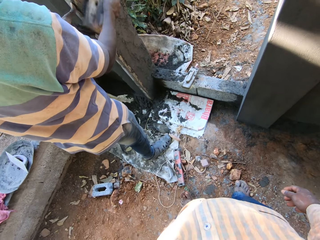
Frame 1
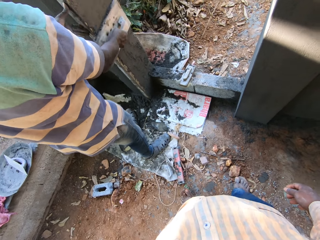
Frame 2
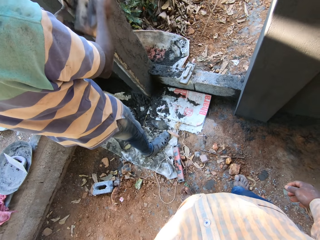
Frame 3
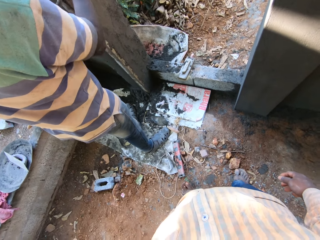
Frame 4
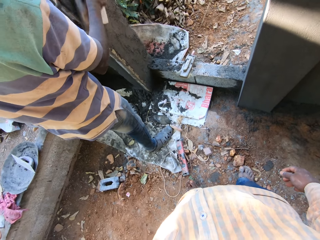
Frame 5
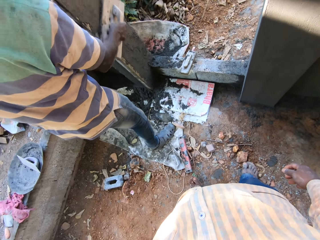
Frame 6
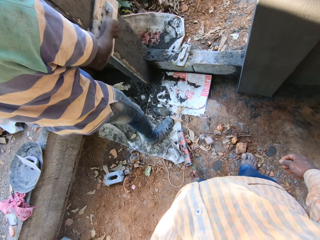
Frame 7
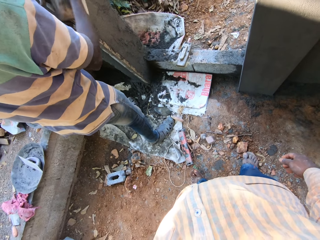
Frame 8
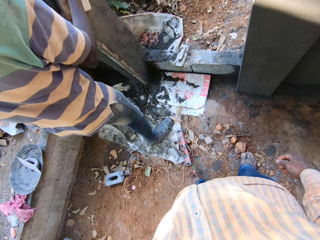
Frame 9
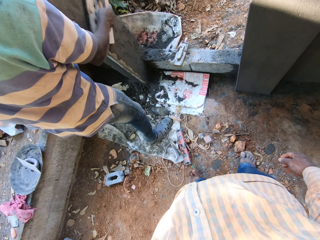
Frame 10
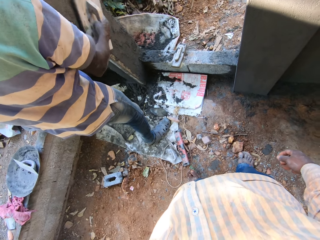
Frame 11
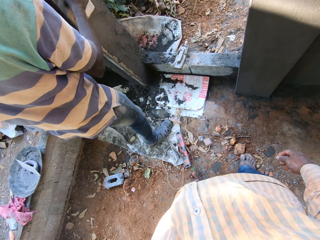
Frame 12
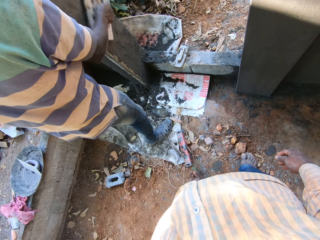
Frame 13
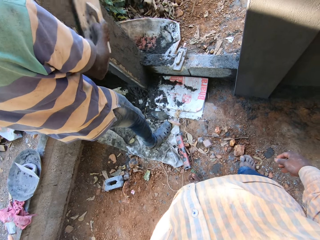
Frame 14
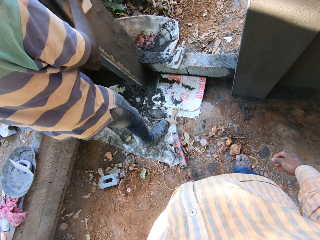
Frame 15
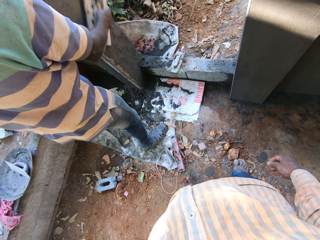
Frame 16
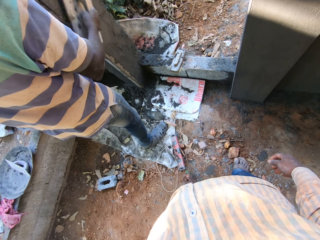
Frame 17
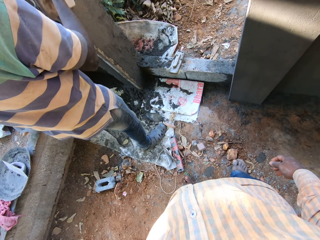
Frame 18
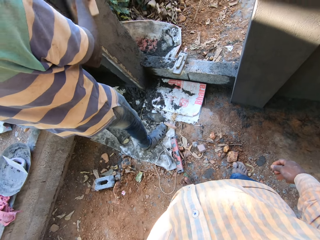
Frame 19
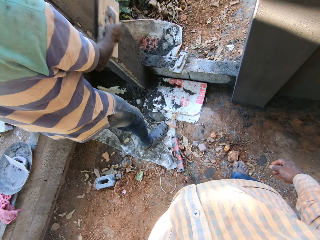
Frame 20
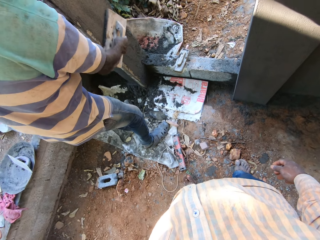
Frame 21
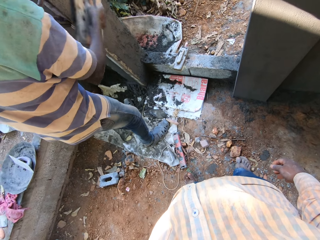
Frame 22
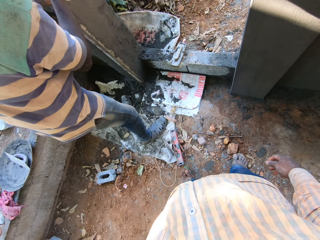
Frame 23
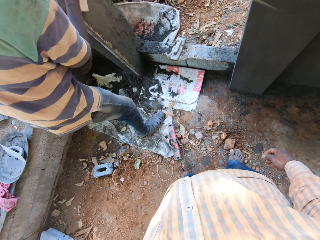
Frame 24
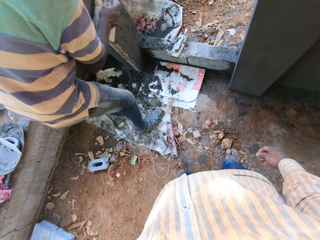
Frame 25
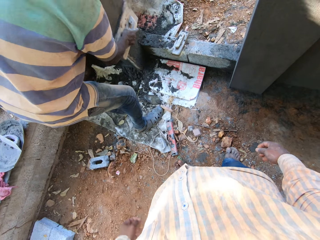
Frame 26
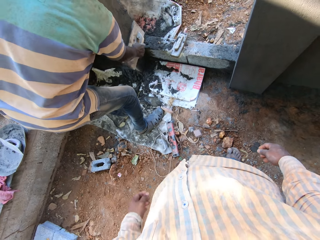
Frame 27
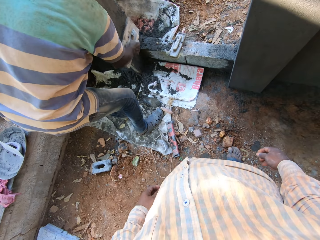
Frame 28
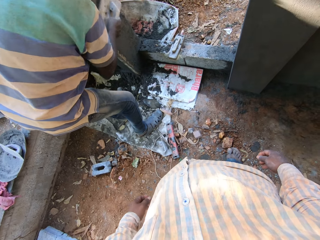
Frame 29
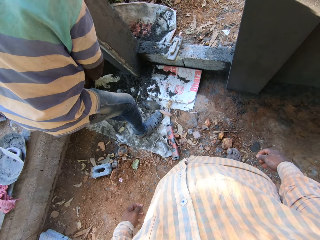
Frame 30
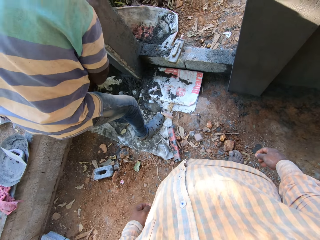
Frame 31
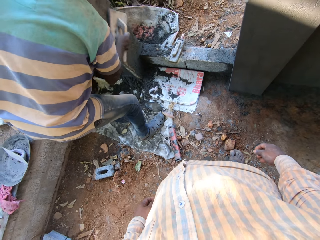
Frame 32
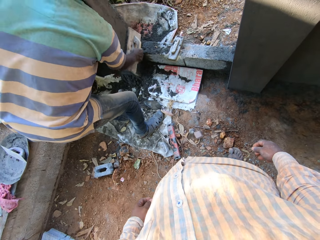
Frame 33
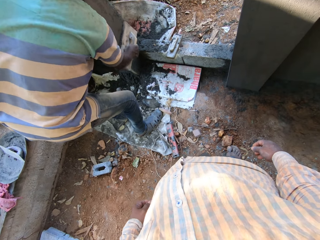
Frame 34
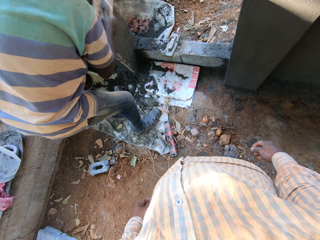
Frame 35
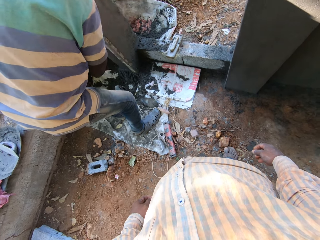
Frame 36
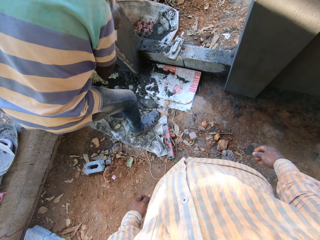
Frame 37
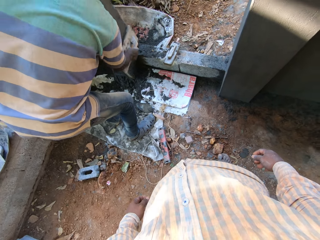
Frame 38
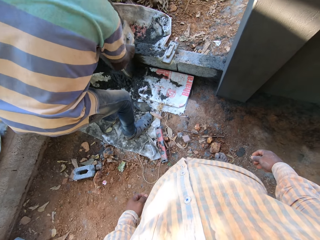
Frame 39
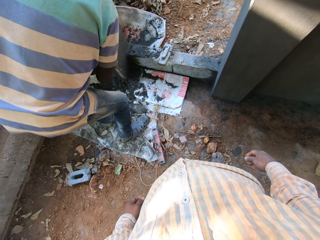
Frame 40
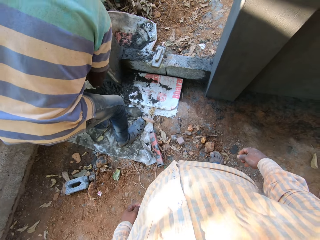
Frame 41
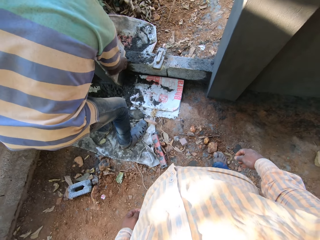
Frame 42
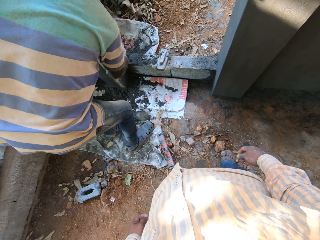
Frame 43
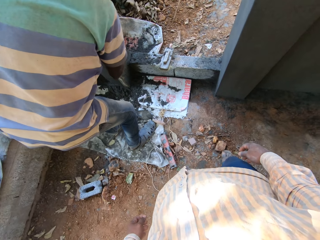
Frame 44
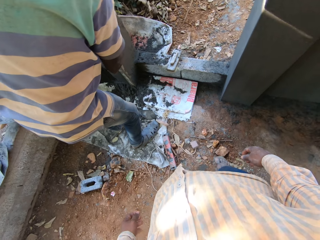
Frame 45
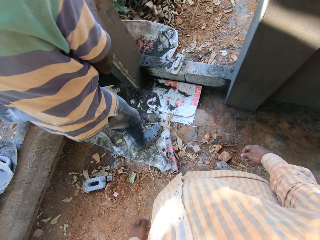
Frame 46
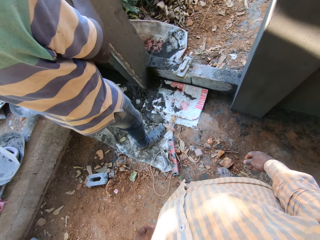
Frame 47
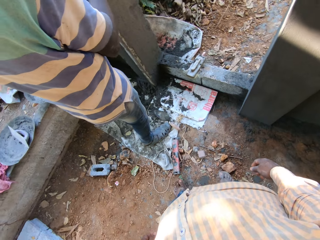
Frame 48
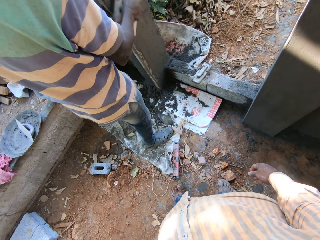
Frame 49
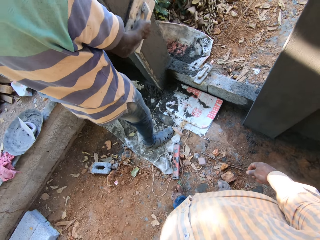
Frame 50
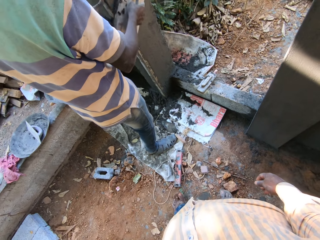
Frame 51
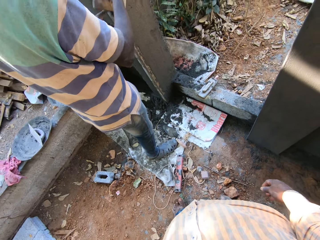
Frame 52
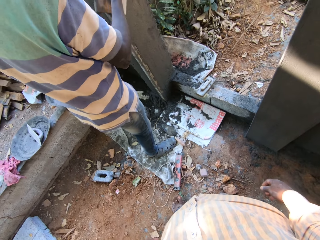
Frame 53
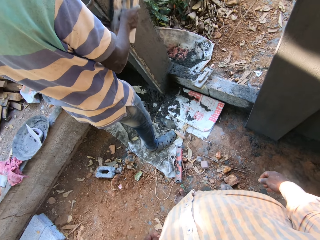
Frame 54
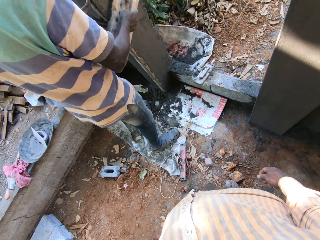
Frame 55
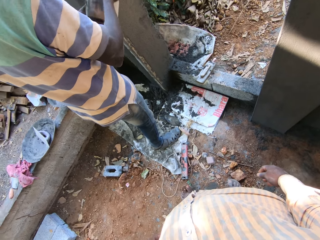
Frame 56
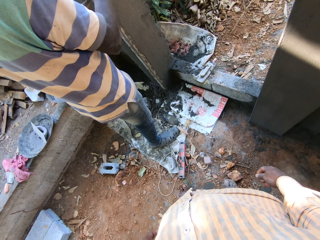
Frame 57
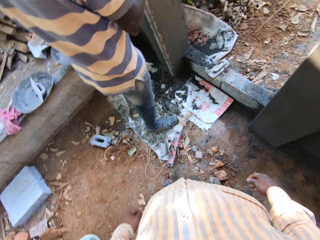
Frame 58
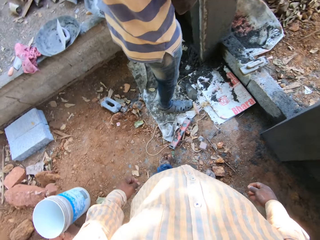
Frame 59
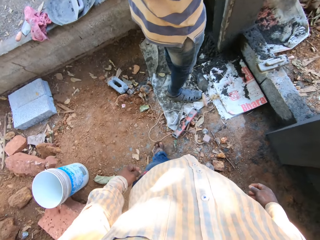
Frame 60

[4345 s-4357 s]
The camera wearer converses.

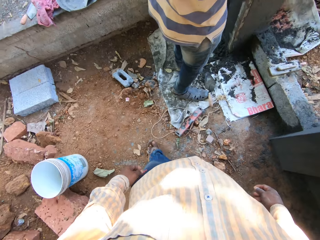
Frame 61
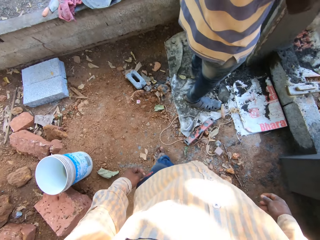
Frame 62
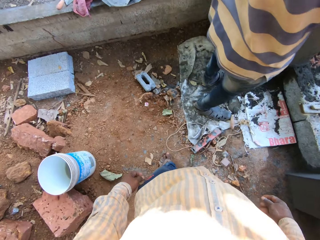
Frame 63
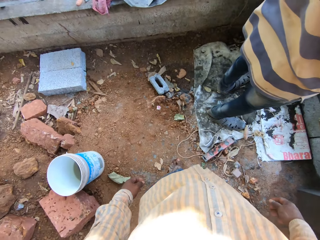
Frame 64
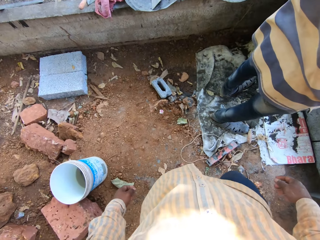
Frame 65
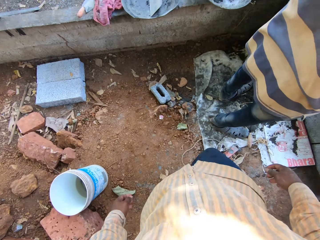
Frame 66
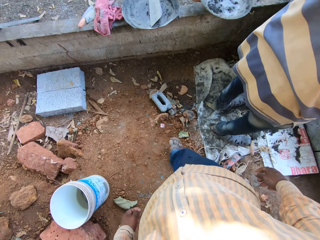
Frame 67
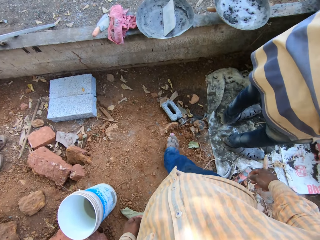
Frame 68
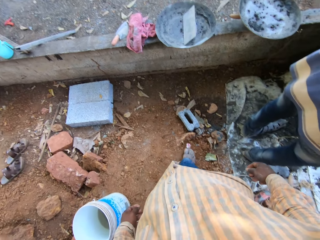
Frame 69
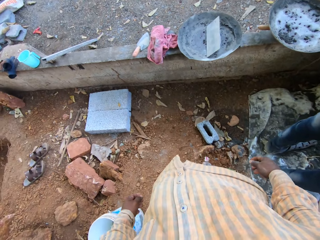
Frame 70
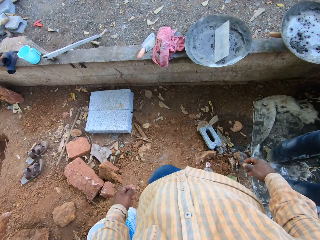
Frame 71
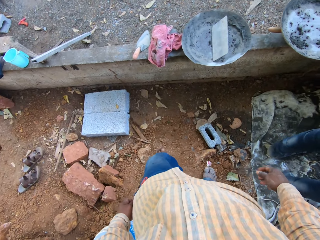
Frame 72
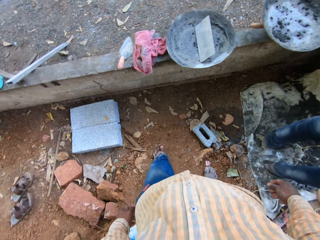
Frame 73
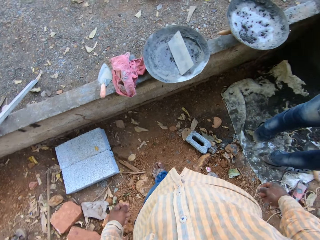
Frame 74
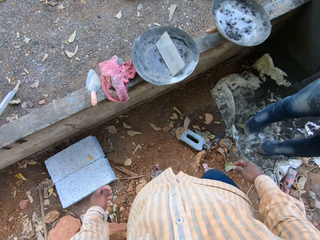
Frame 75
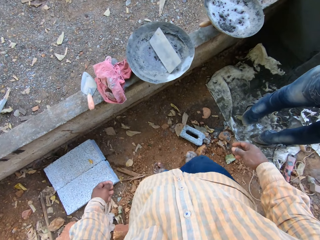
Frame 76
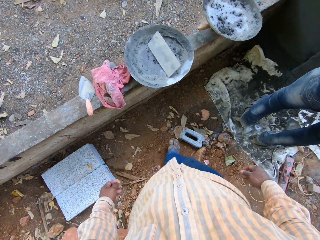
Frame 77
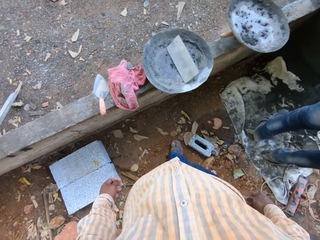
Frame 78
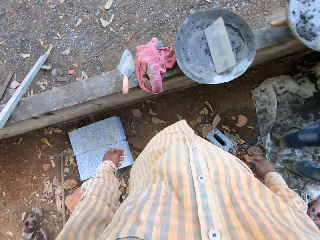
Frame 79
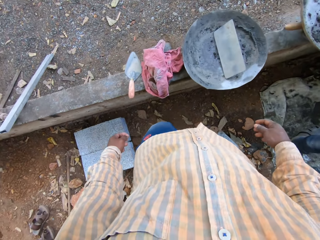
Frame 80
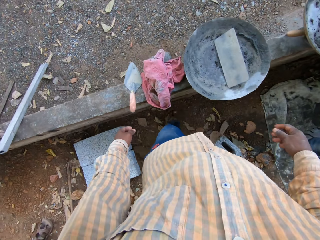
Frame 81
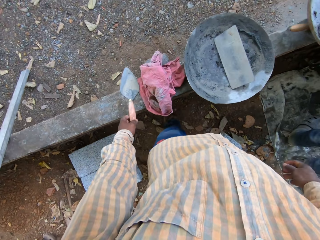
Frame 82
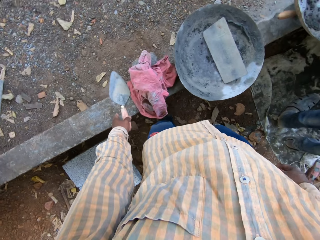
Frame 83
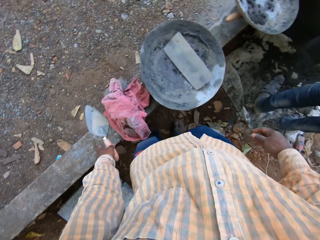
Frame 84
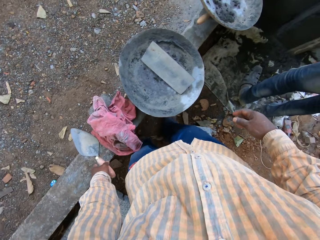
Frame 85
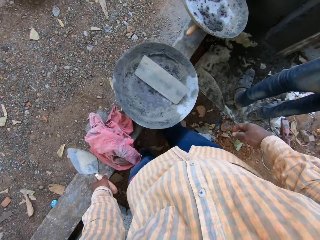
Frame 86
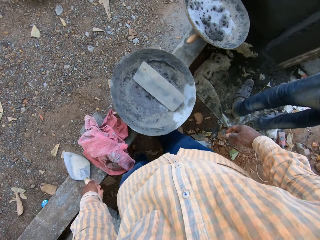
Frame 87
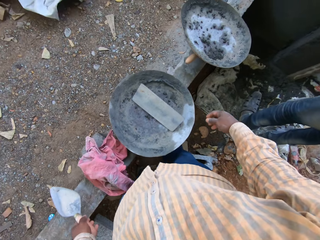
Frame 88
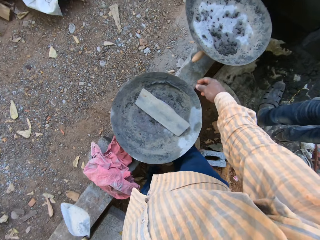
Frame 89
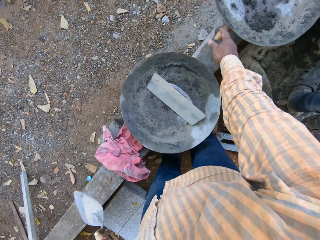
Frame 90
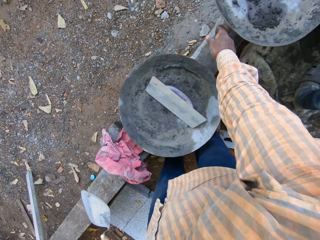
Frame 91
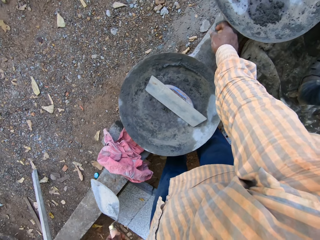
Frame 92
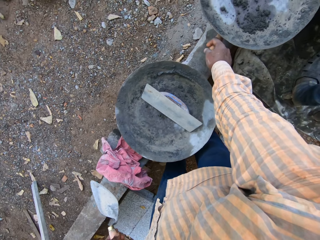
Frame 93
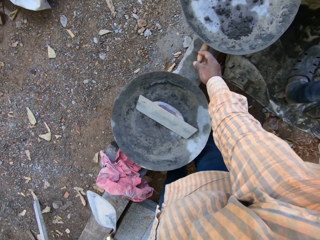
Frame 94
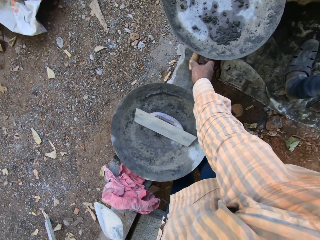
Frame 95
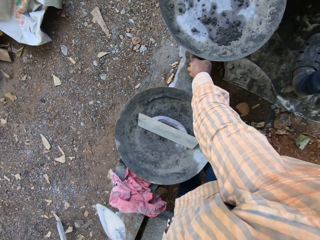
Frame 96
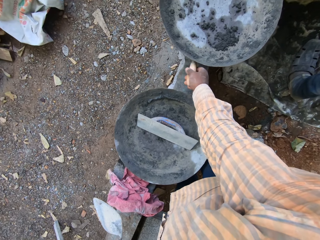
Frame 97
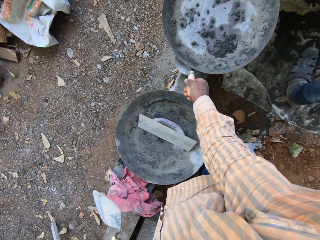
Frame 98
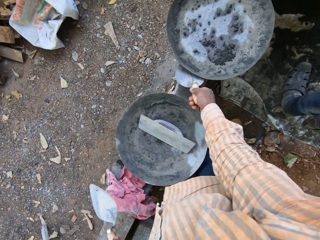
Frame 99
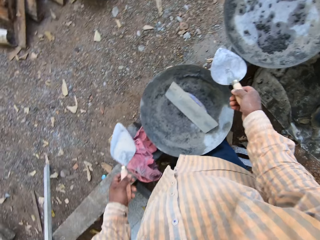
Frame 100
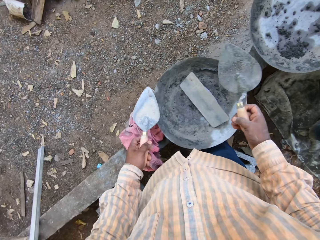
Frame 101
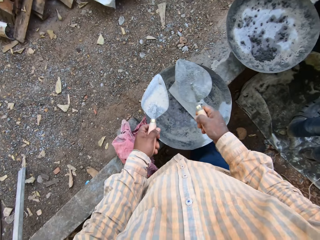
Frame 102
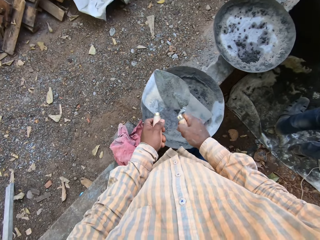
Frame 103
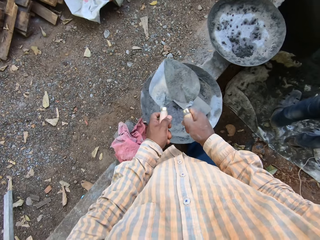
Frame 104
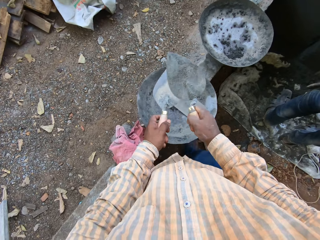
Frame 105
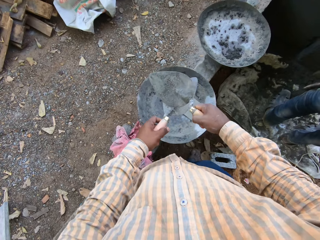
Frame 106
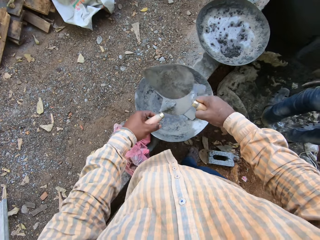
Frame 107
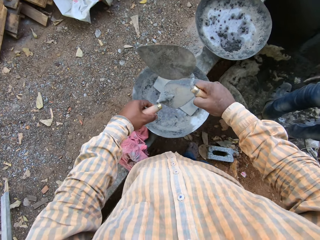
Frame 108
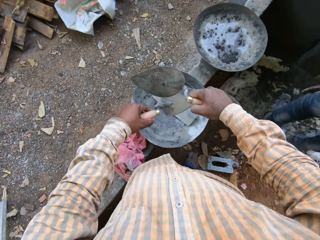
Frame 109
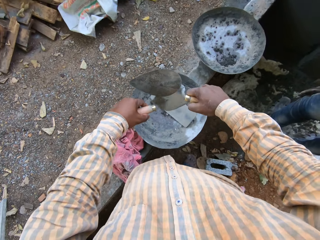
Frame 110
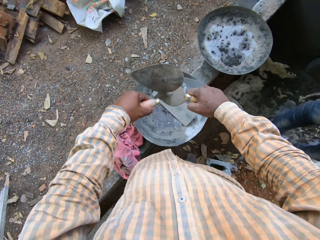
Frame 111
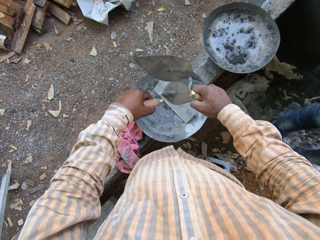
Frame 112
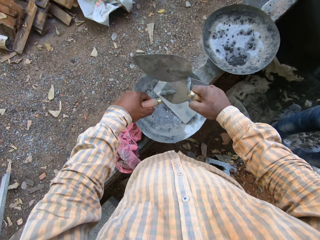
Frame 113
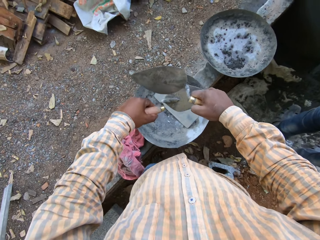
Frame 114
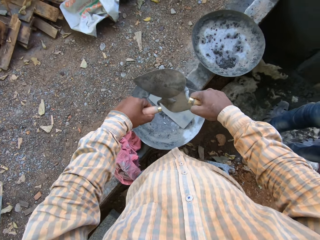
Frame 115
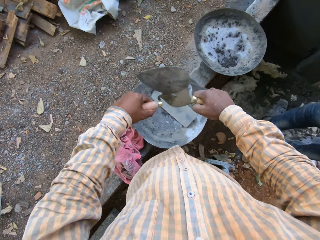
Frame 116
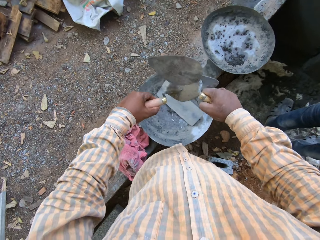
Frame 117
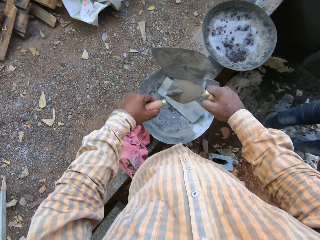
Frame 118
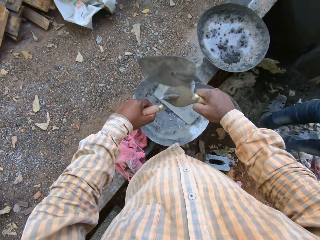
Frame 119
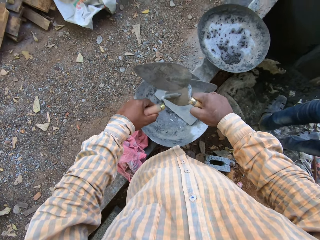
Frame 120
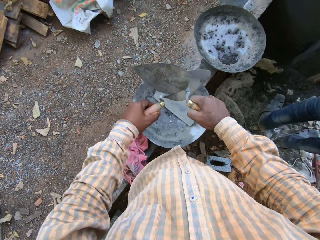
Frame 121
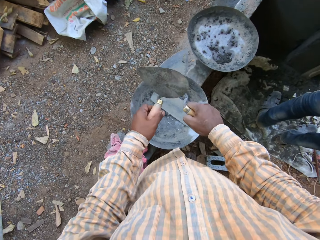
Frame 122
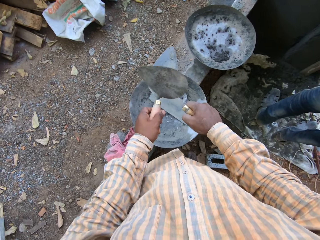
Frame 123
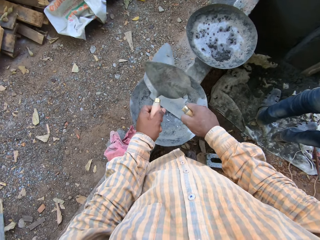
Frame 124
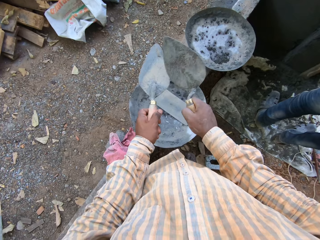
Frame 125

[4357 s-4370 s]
The camera wearer picks up a bucket trowel or spoon from a slab with his left hand. He picks up a bucket trowel from a slab with his right hand. He scrapes the bucket trowel in his left hand with the bucket trowel in his right hand. He levels the spoon with the spoon in his right hand.
